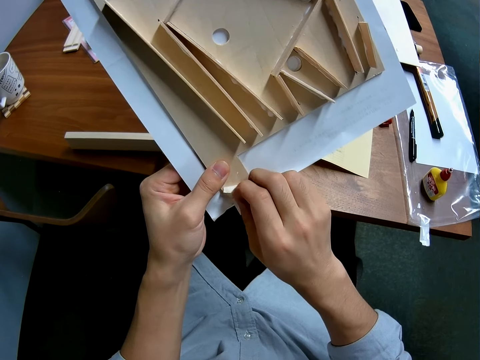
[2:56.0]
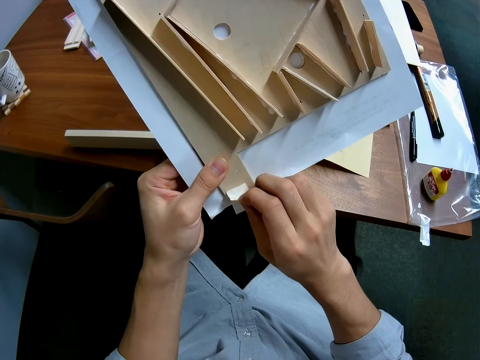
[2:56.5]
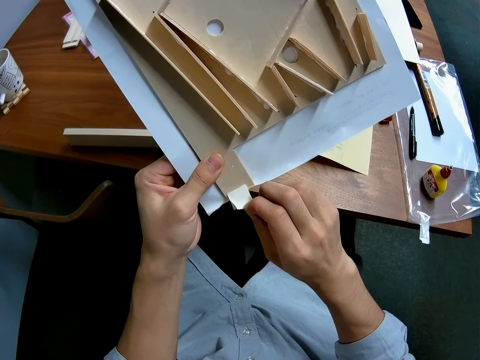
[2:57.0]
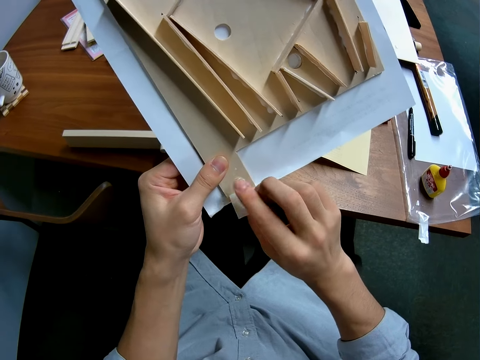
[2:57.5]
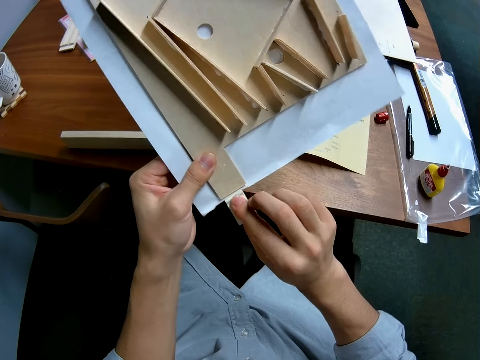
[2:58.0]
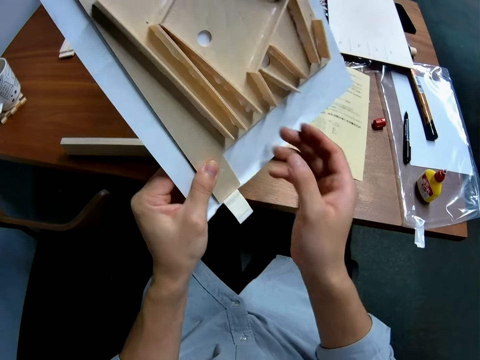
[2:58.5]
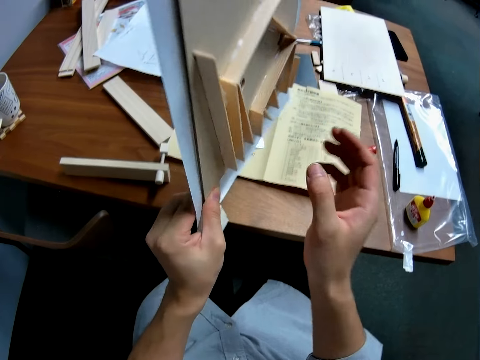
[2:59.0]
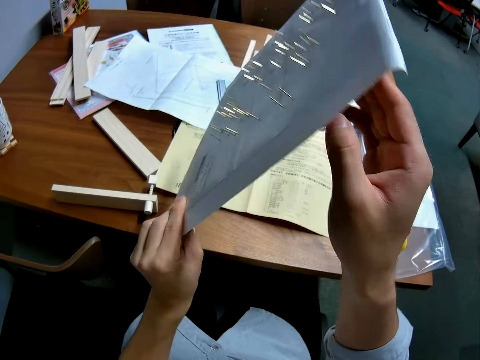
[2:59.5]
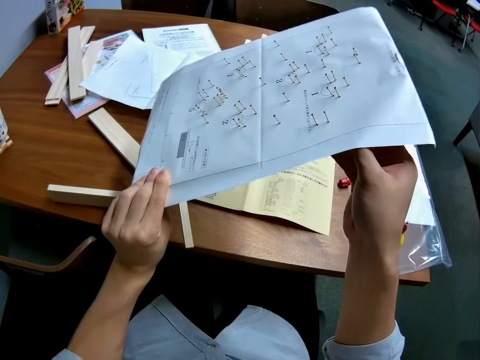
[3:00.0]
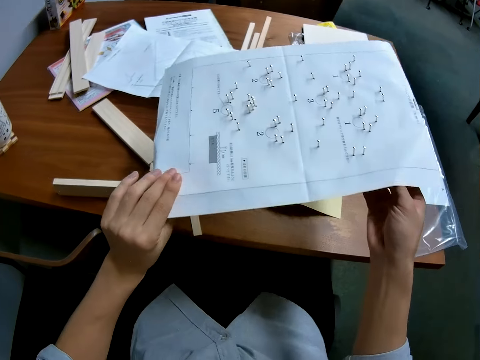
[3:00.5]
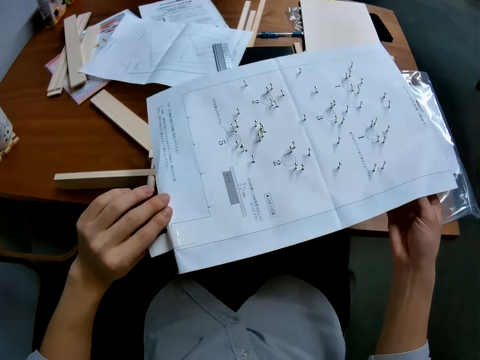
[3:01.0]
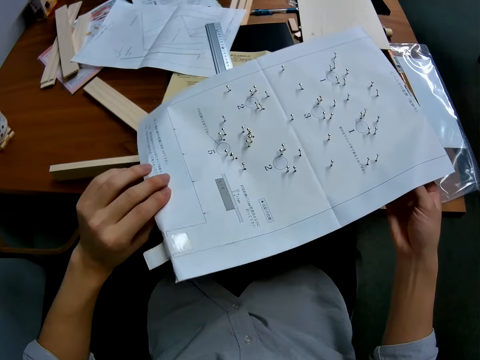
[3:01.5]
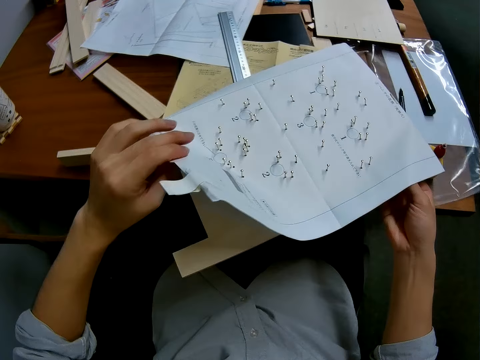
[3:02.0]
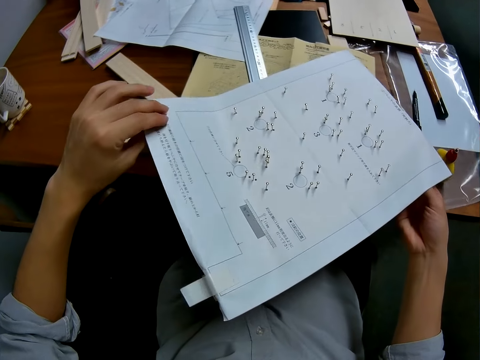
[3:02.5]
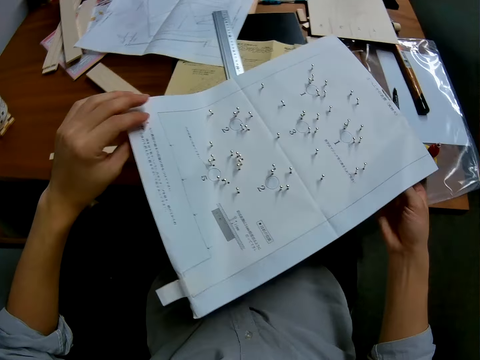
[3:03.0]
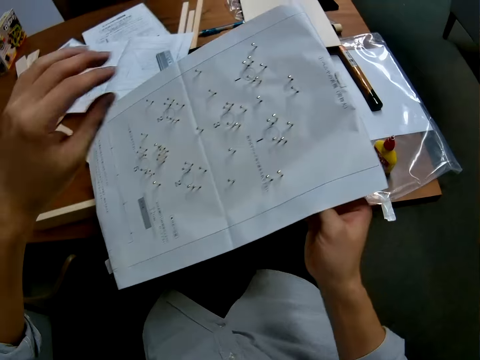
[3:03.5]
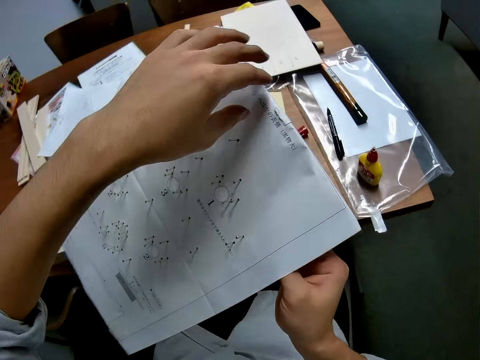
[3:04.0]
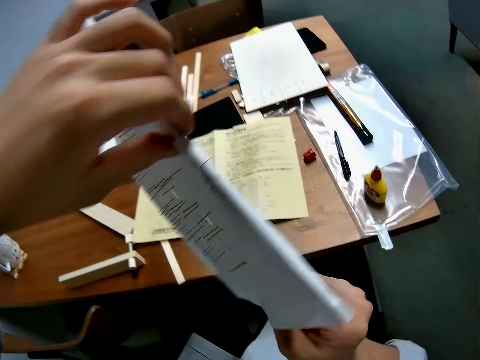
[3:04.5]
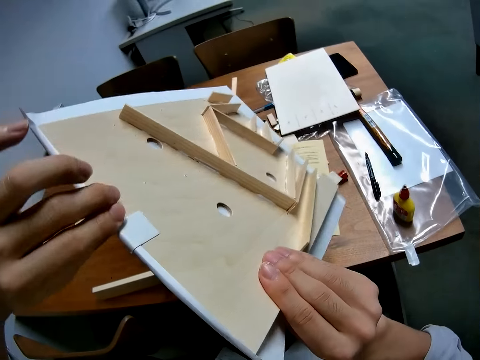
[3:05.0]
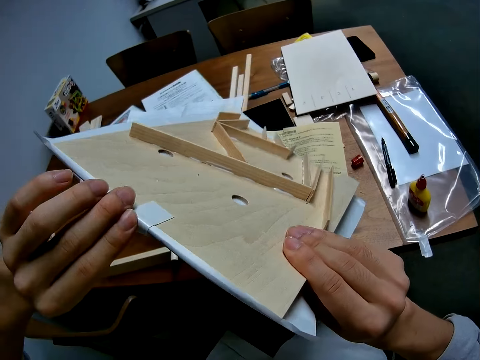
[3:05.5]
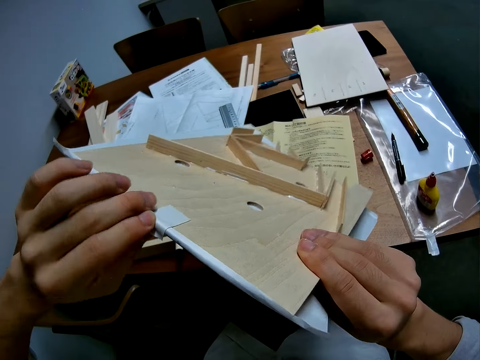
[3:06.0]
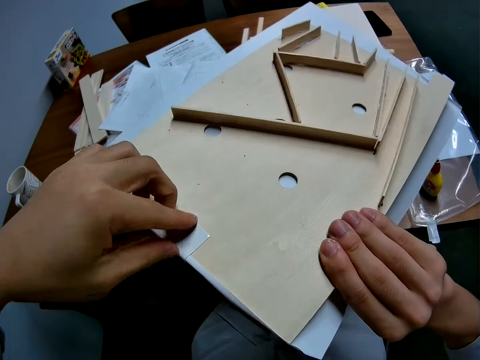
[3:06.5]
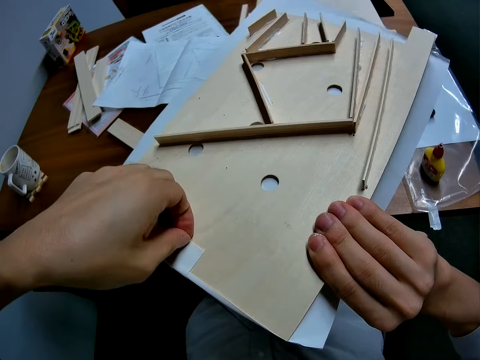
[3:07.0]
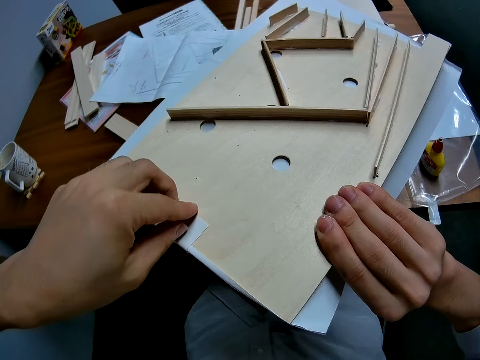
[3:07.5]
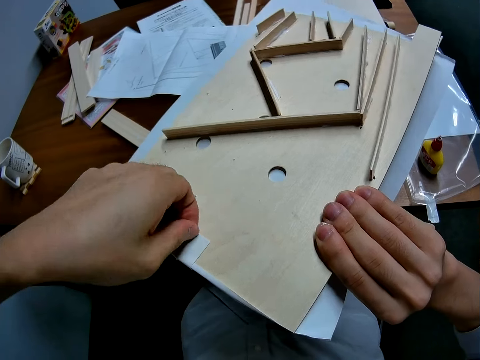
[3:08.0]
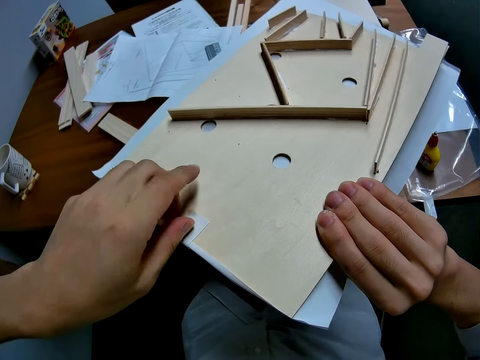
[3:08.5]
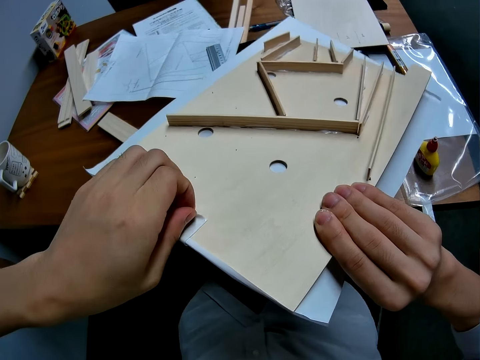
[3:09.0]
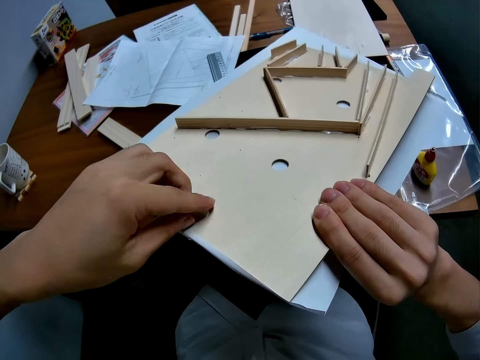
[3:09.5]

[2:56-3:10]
The camera wearer turns the model piece. They hold the model piece. They touch the paper. They move the hand. They turn the model piece. They remove the mask tape from the model piece.

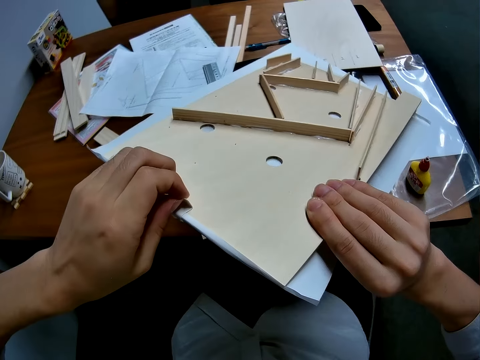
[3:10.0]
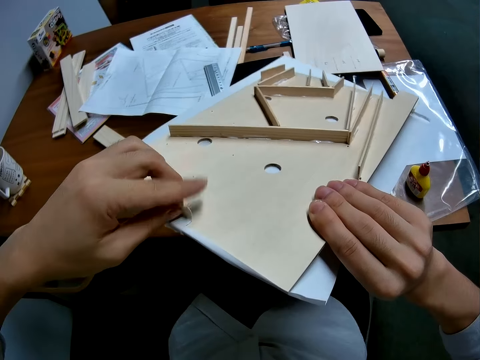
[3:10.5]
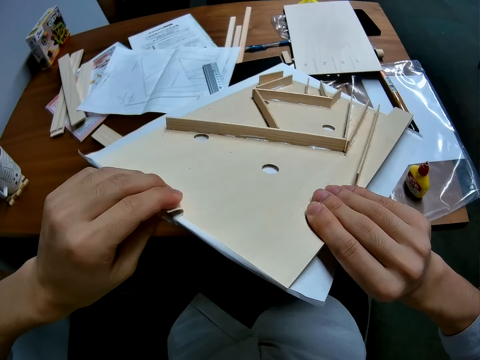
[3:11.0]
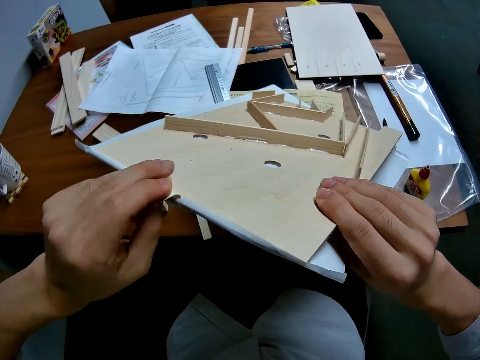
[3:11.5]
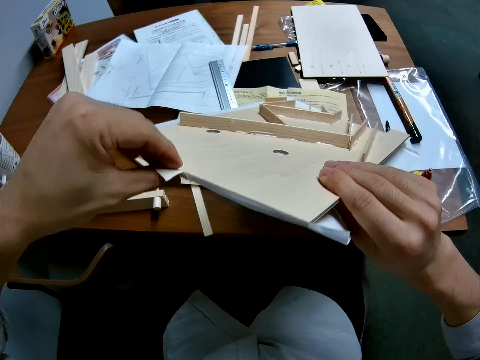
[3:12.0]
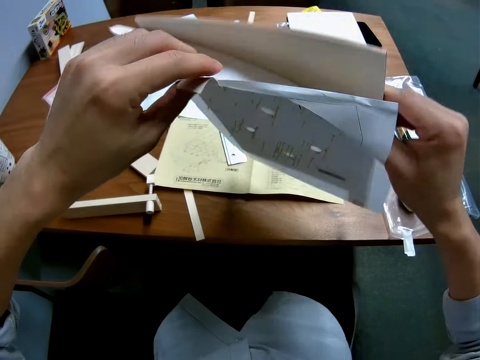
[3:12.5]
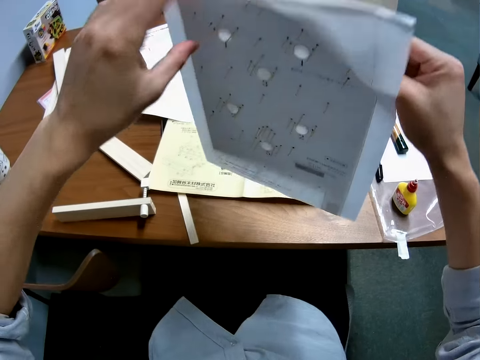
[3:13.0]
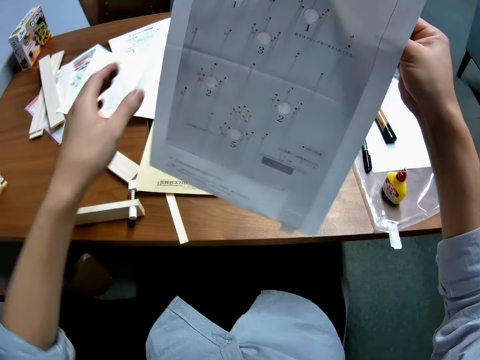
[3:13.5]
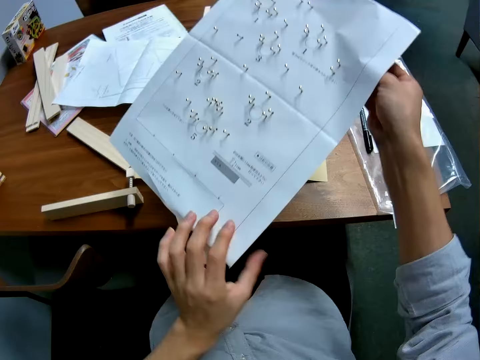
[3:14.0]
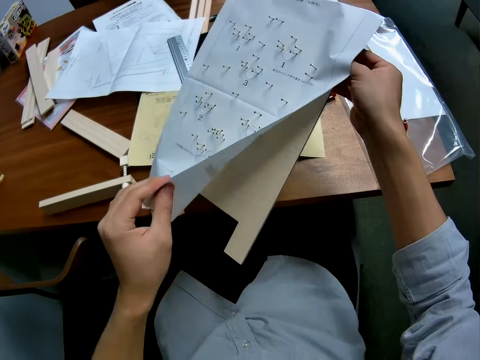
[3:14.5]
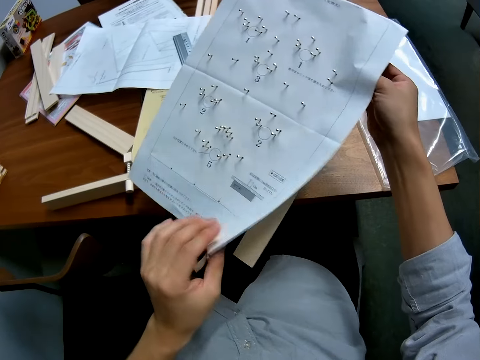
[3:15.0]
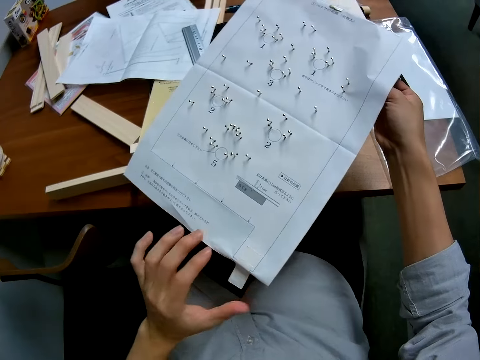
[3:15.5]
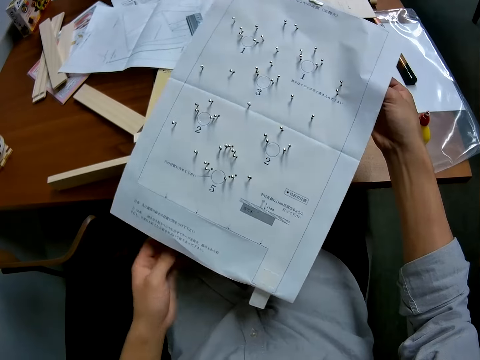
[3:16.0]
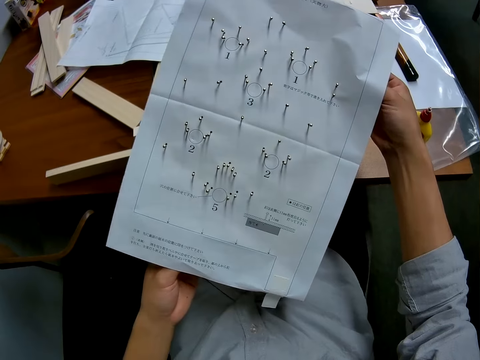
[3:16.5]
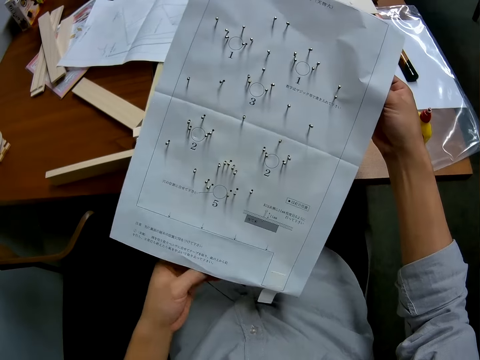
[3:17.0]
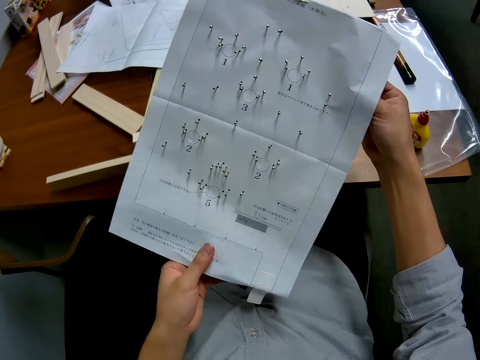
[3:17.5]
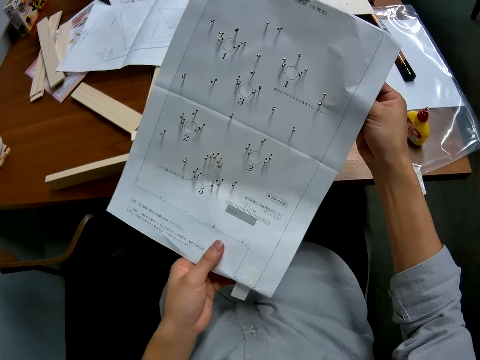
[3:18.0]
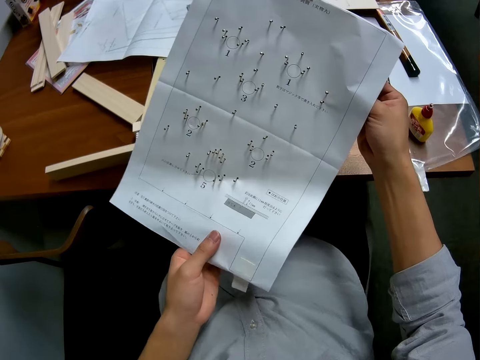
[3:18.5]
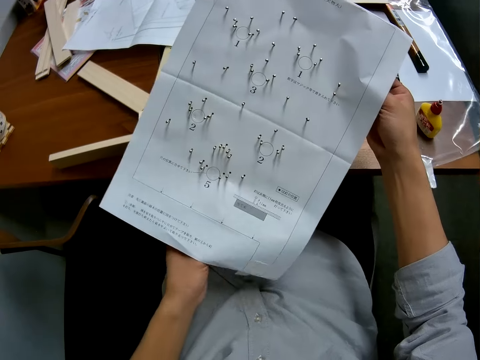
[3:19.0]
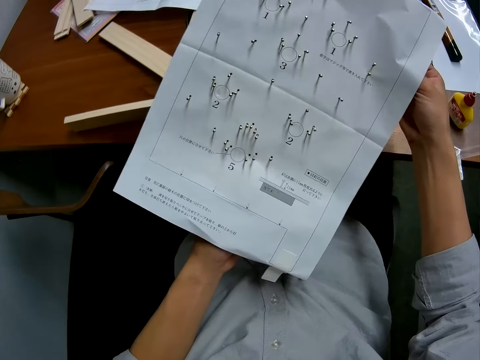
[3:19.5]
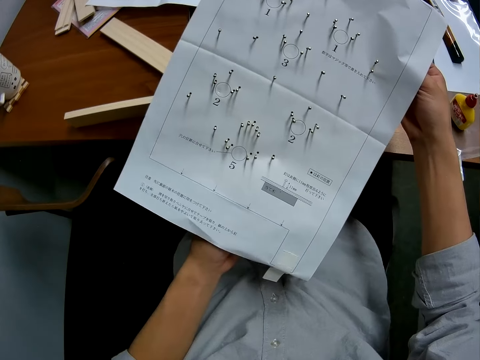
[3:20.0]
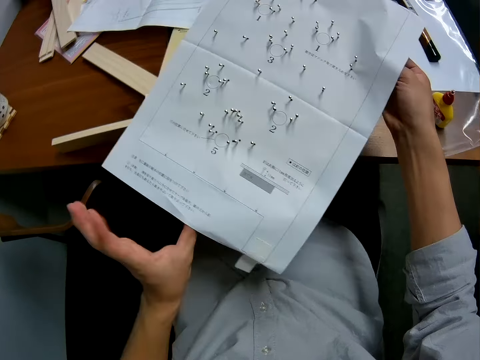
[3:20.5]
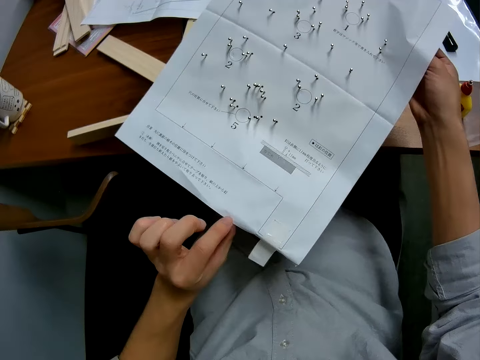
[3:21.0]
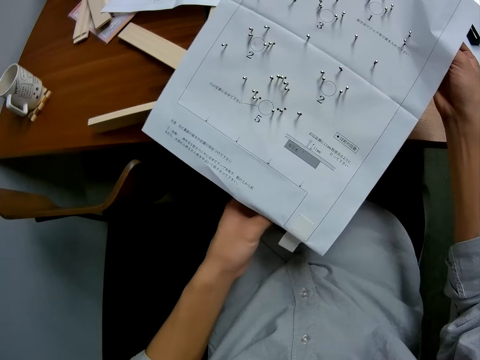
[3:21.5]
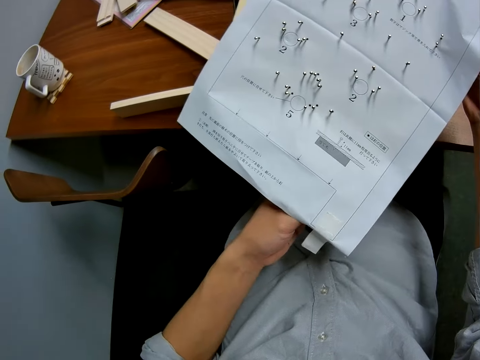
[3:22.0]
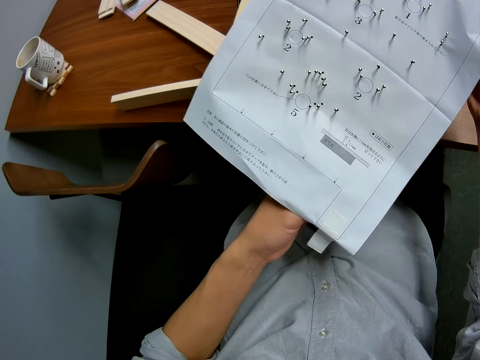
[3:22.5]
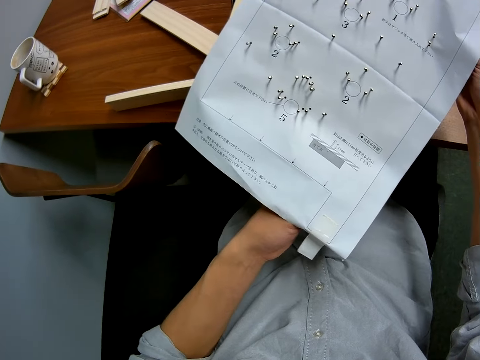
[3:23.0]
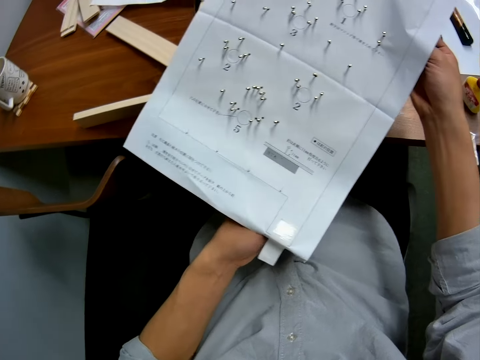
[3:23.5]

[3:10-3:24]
The camera wearer touches the paper. They turn the model piece. They lift the paper. They touch the model piece. They touch the paper. They touch the model piece. They touch the paper. They touch the model piece.
